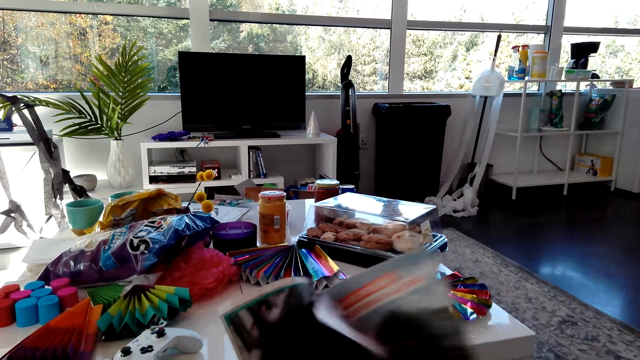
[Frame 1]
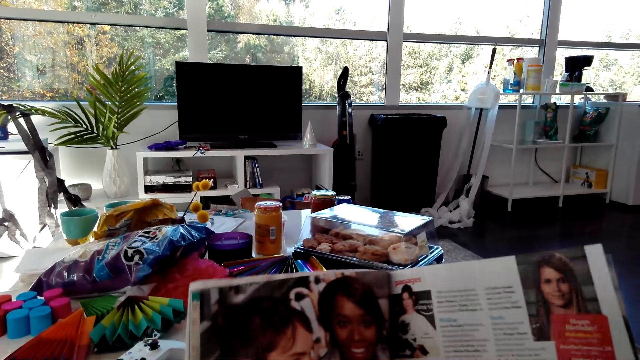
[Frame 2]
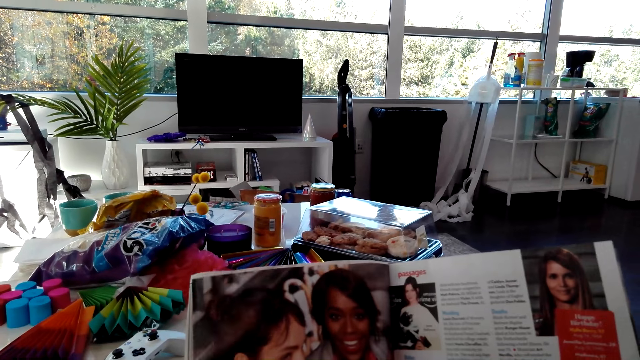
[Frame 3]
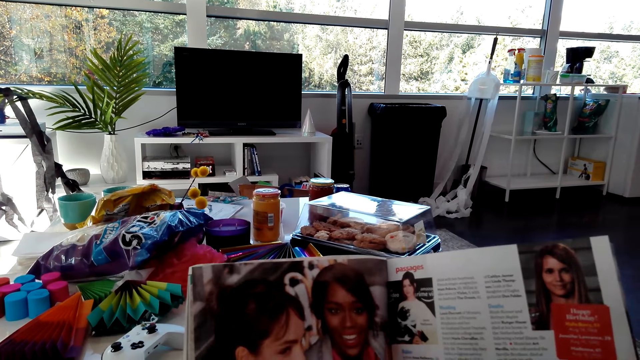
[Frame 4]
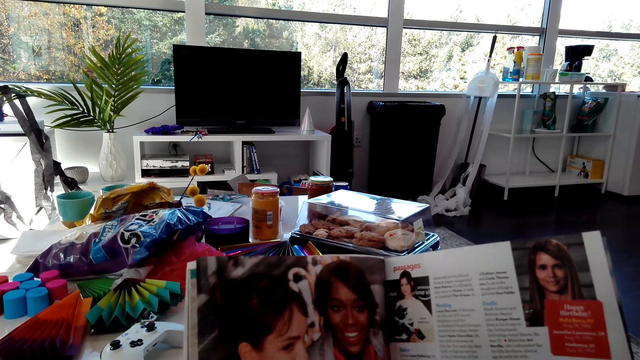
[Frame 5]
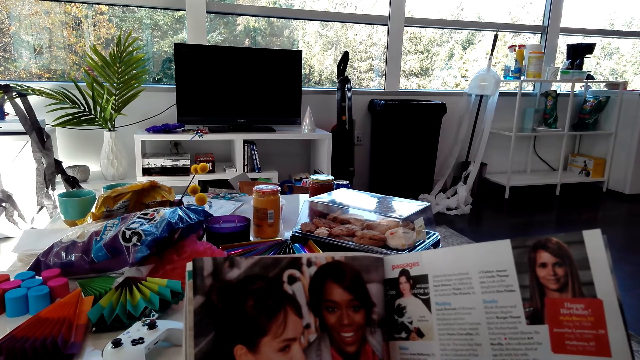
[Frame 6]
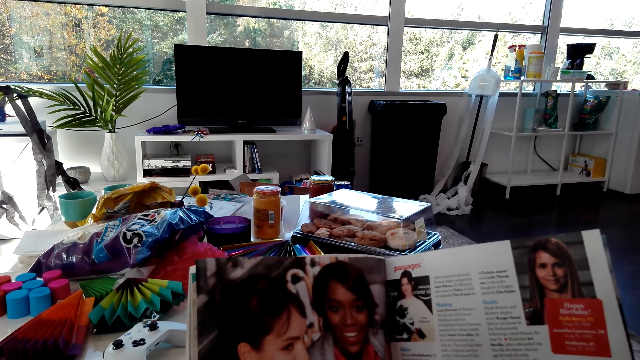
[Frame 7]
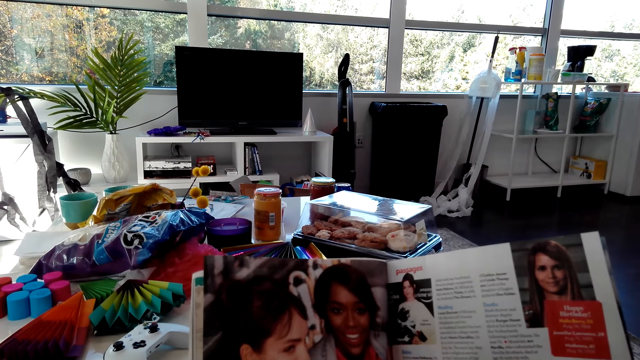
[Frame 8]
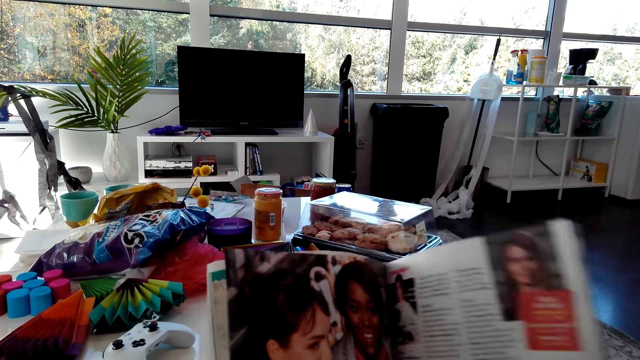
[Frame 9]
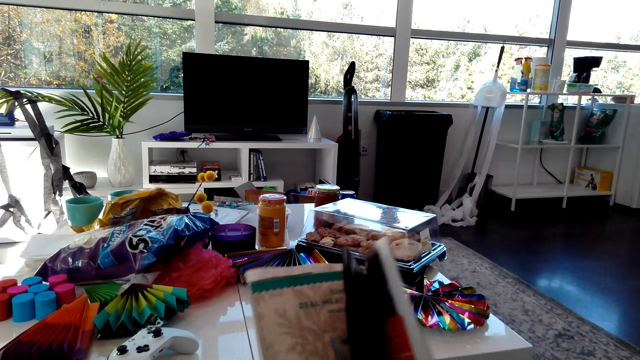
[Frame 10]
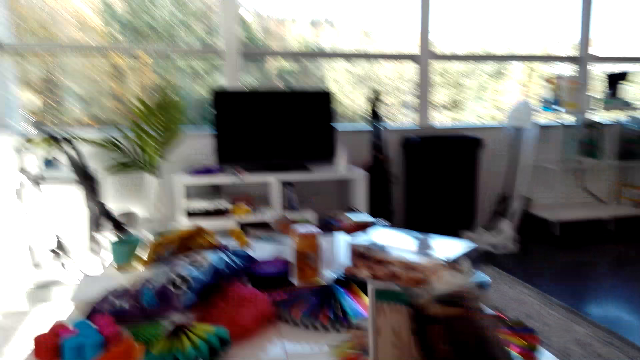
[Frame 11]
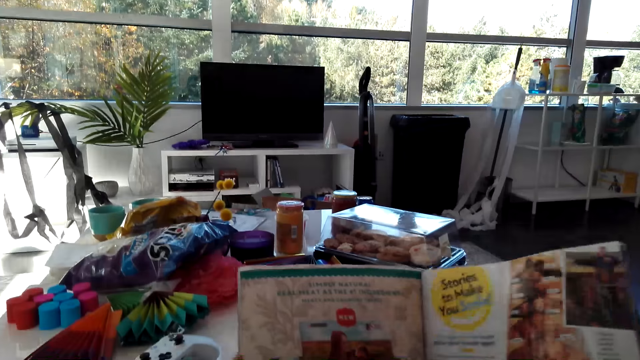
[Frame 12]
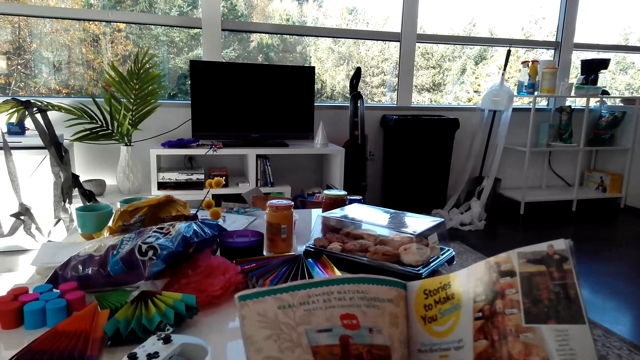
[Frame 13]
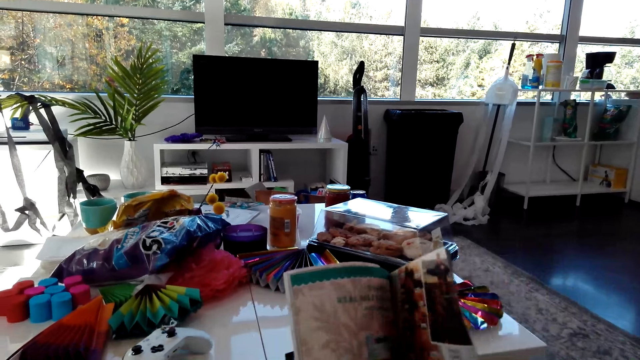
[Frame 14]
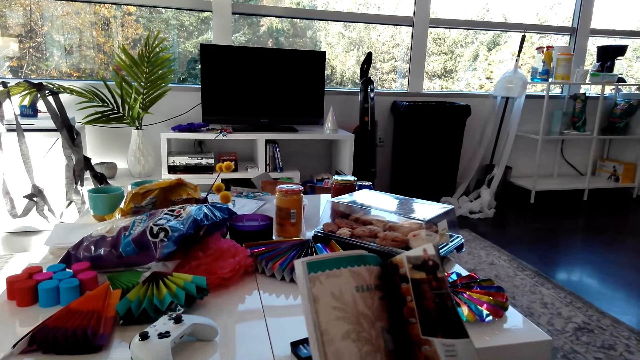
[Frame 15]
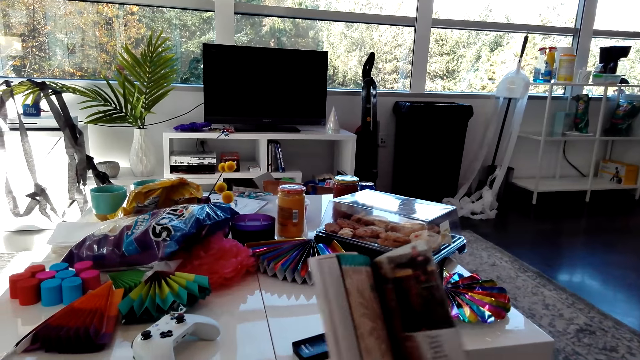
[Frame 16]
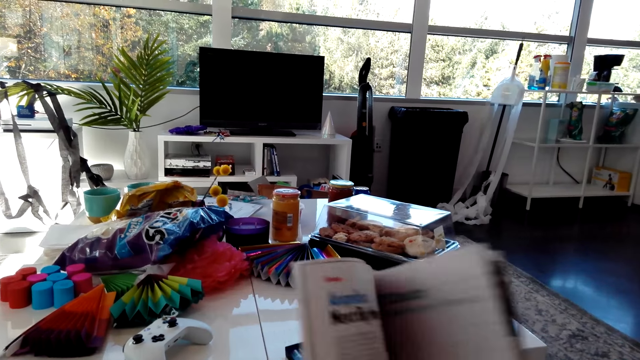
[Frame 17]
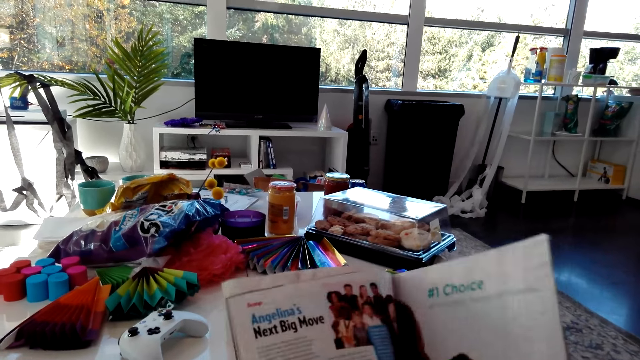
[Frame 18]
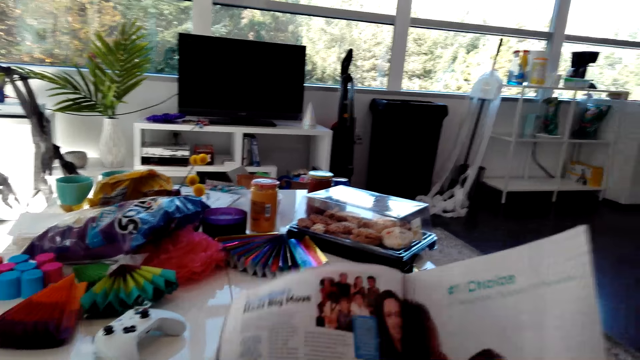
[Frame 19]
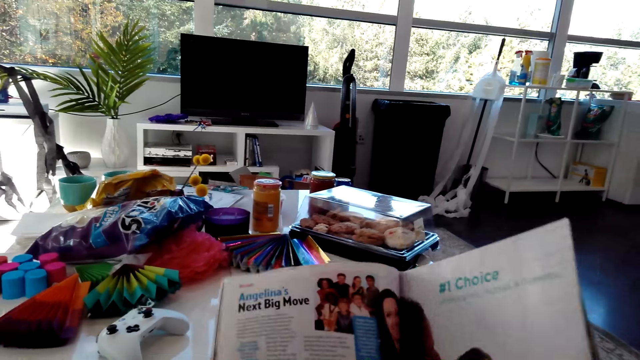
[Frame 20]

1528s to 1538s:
The camera wearer turns the page of the magazine. They read the magazine. They turn the page of the magazine.

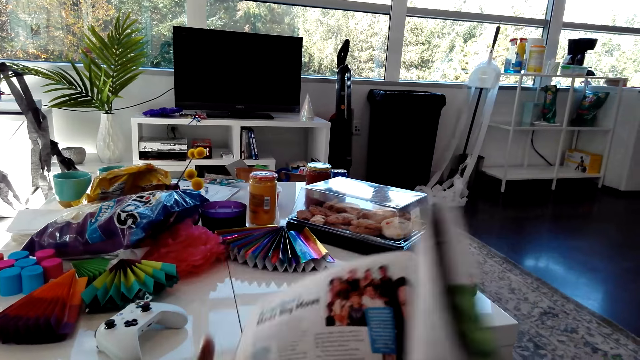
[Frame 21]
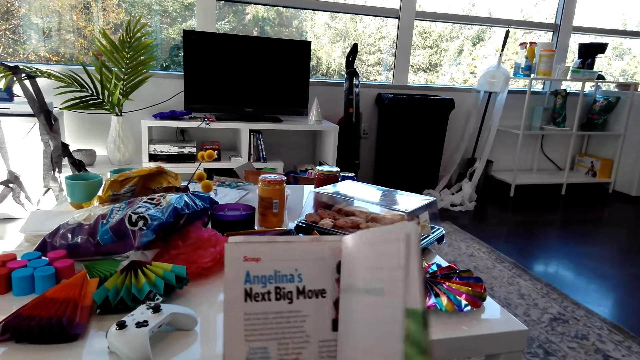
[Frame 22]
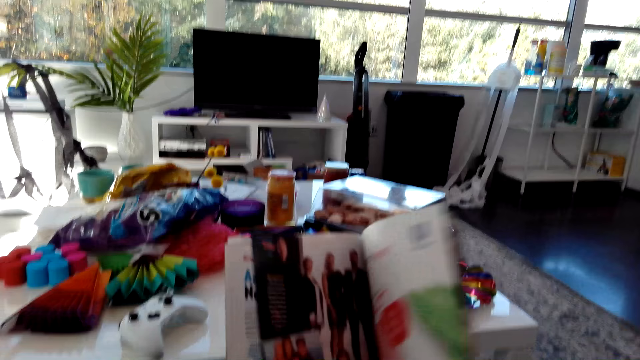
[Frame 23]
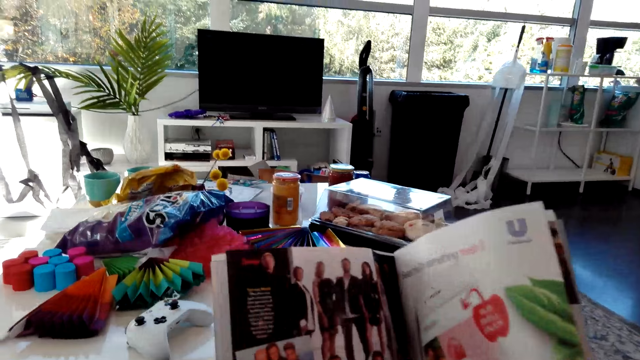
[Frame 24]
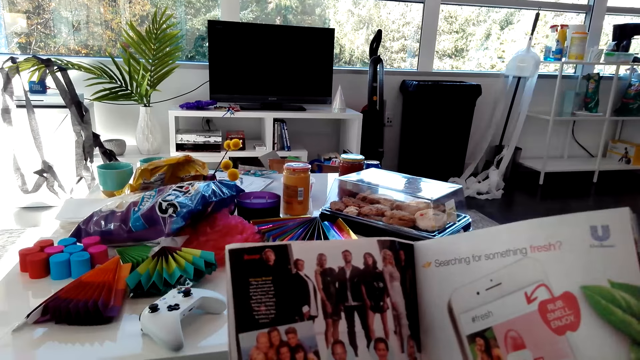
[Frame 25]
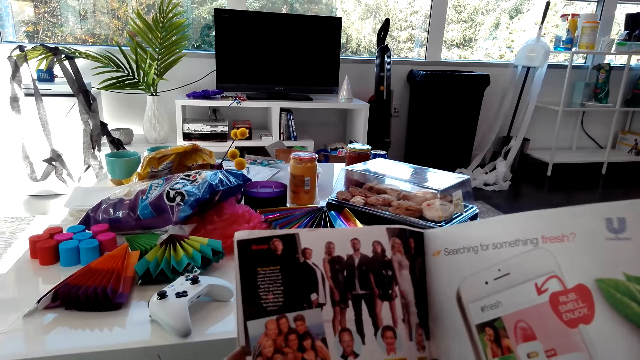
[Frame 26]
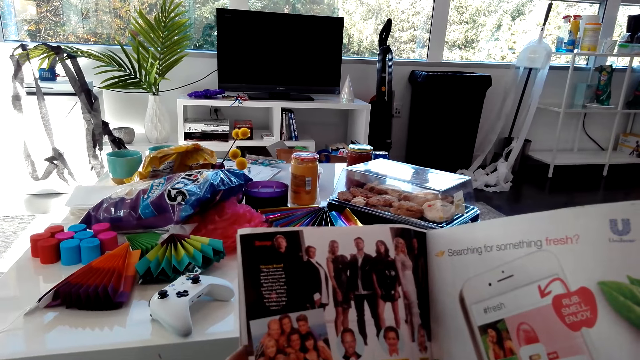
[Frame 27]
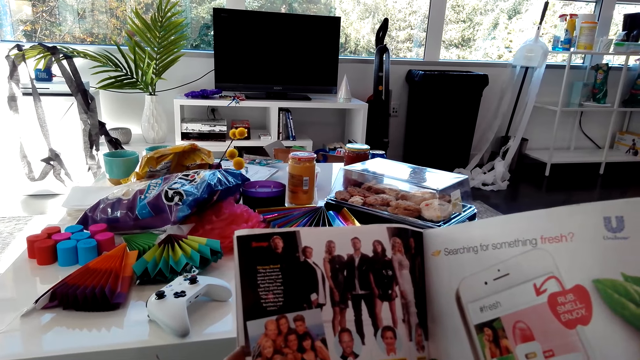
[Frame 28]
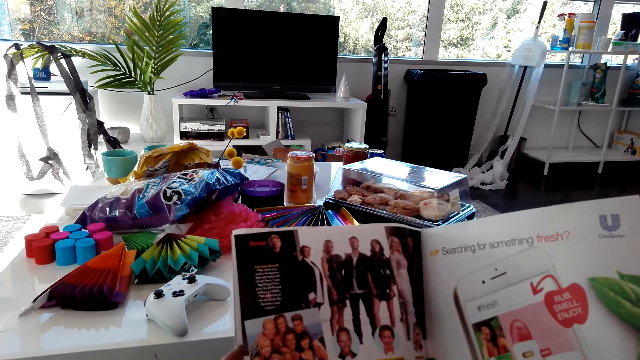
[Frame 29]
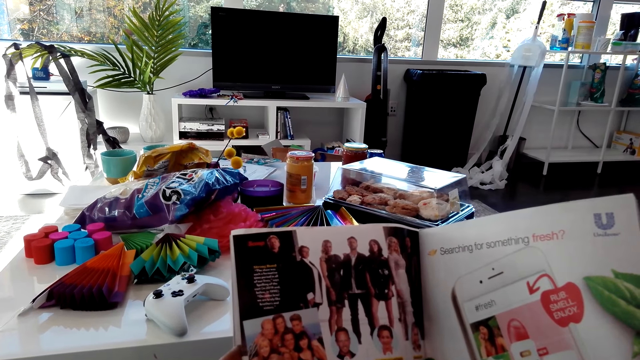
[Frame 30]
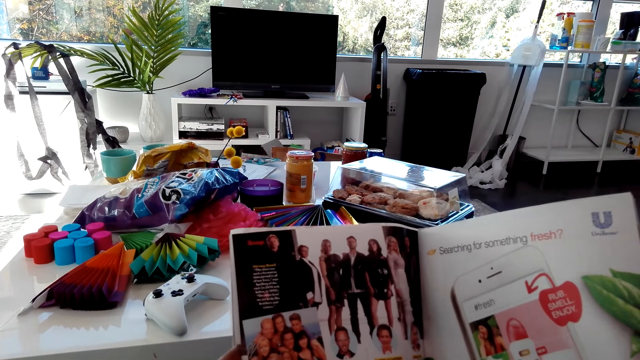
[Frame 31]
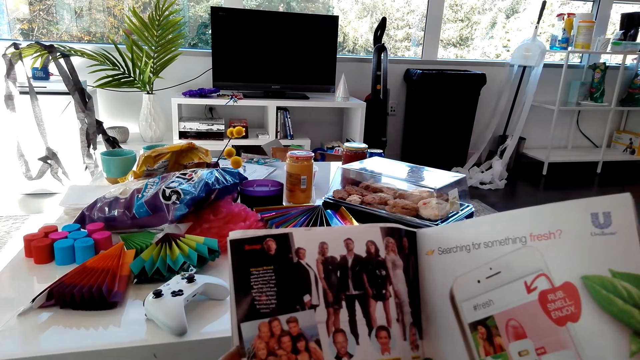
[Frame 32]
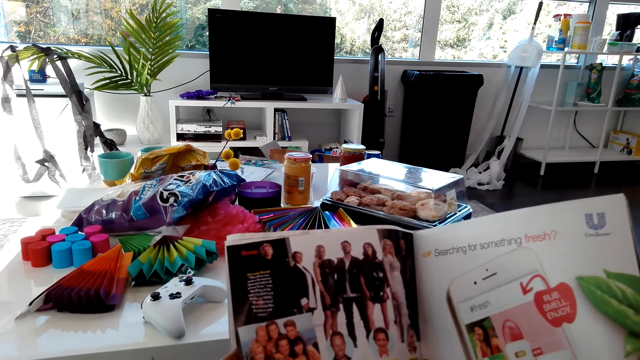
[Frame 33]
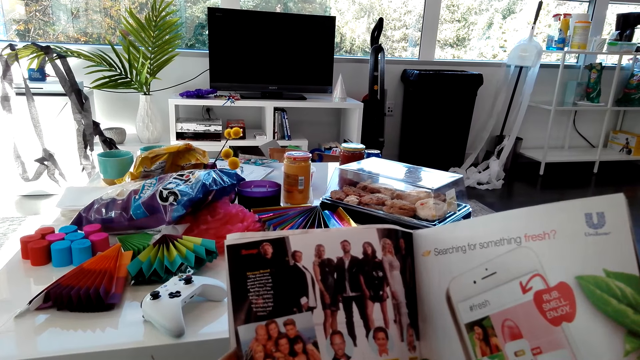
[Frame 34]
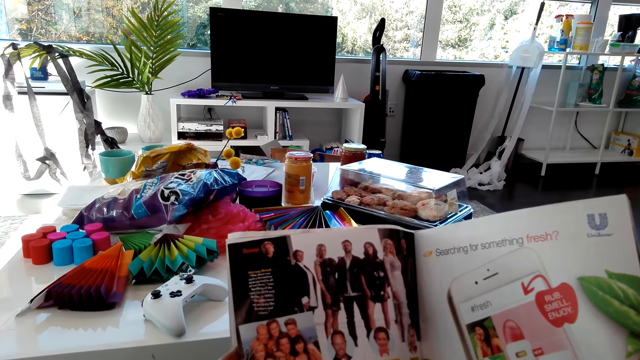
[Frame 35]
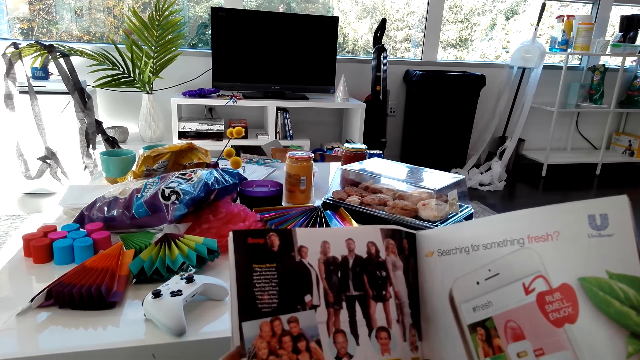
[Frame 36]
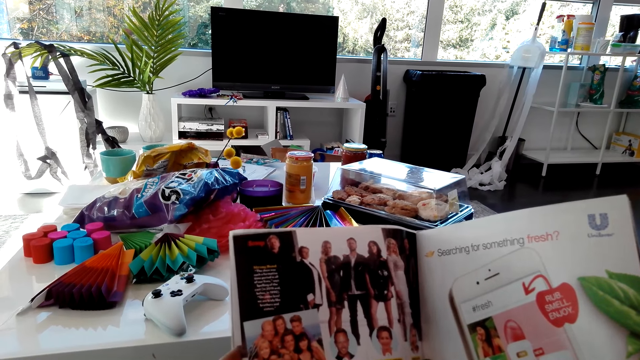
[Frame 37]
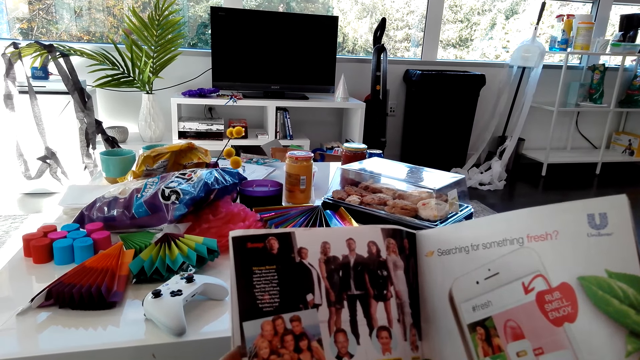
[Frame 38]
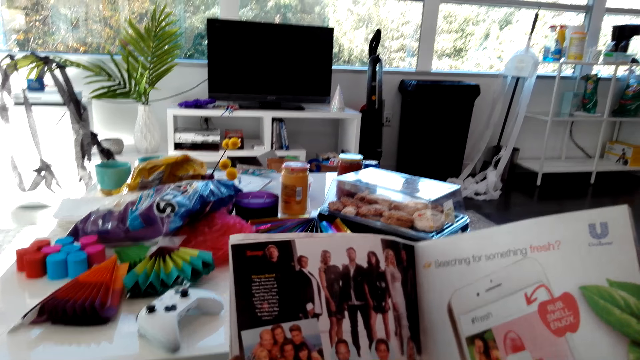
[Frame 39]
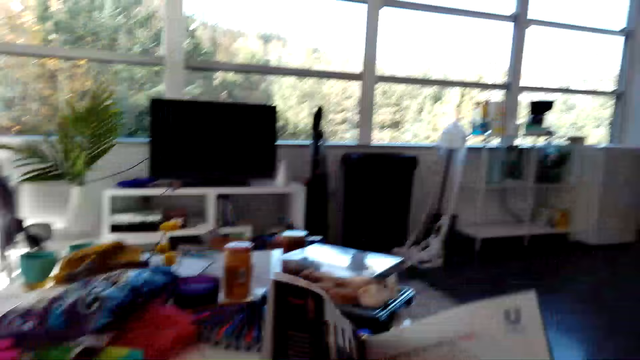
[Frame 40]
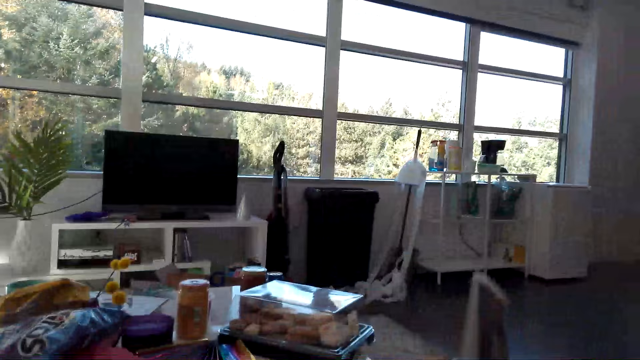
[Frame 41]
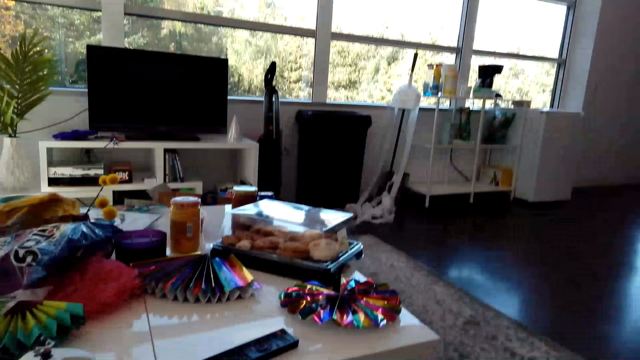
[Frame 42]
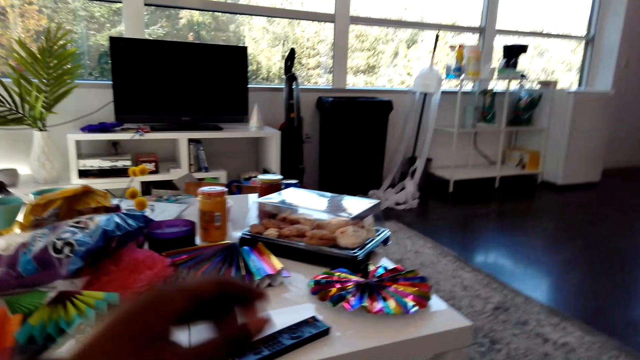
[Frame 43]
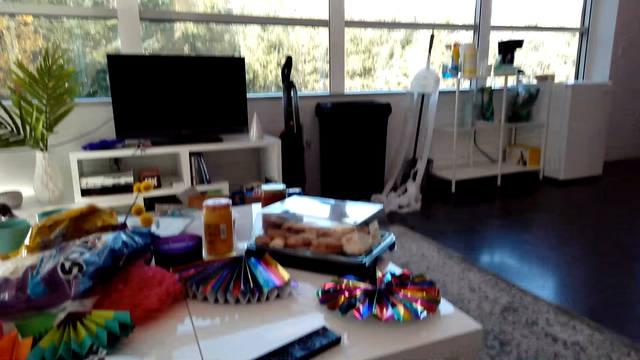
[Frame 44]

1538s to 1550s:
The camera wearer reads the magazine. They close the magazine.
